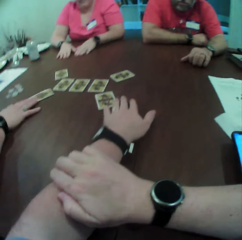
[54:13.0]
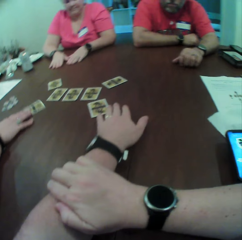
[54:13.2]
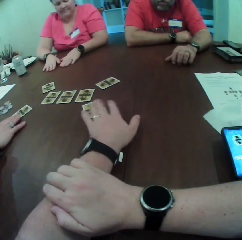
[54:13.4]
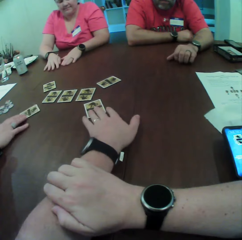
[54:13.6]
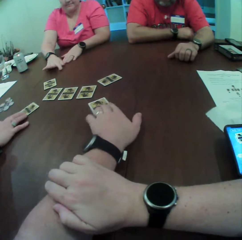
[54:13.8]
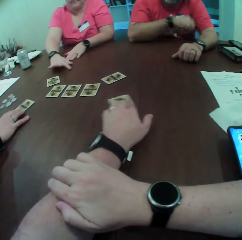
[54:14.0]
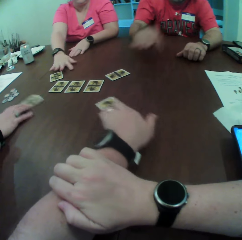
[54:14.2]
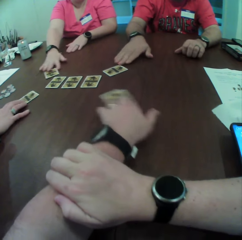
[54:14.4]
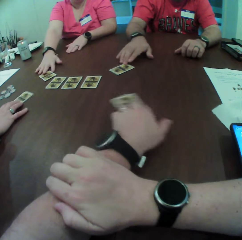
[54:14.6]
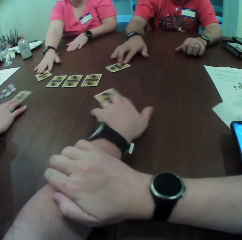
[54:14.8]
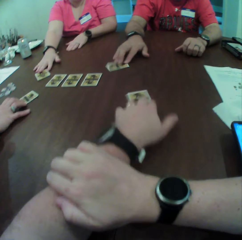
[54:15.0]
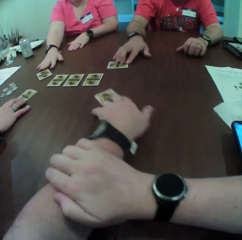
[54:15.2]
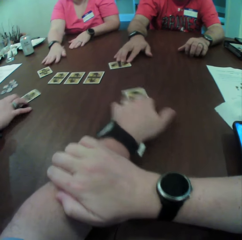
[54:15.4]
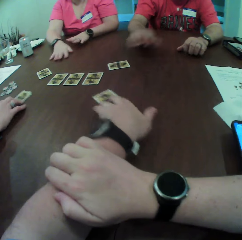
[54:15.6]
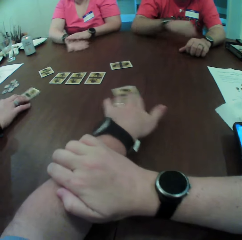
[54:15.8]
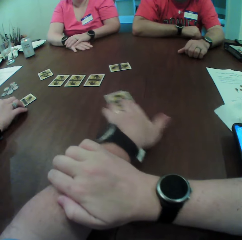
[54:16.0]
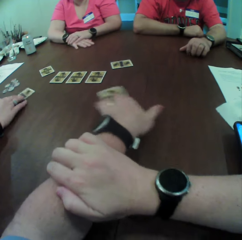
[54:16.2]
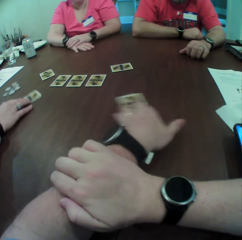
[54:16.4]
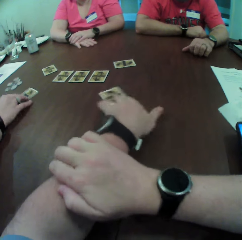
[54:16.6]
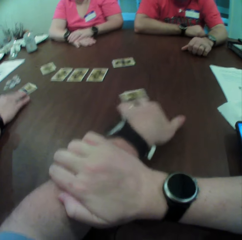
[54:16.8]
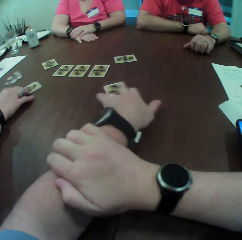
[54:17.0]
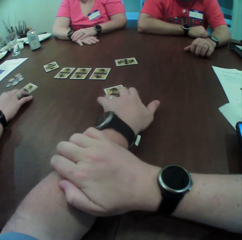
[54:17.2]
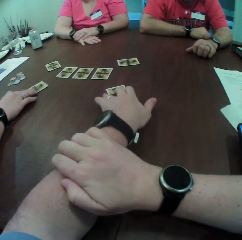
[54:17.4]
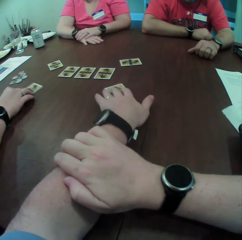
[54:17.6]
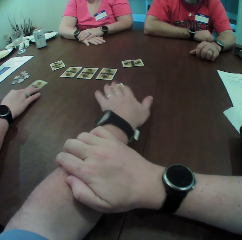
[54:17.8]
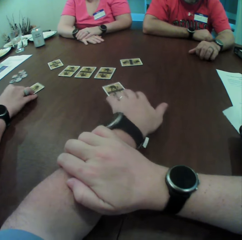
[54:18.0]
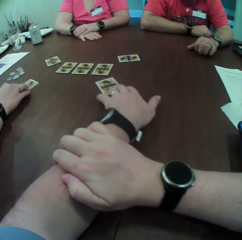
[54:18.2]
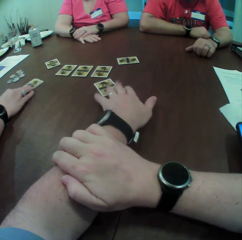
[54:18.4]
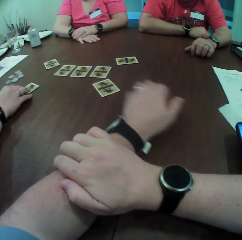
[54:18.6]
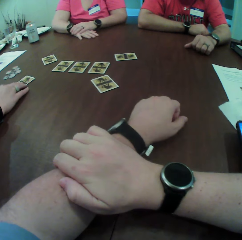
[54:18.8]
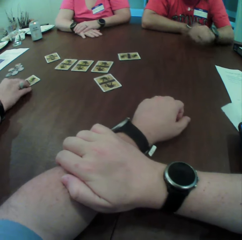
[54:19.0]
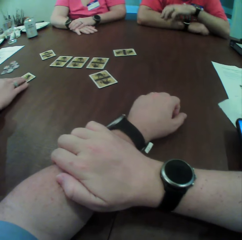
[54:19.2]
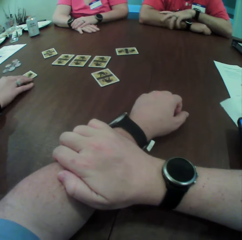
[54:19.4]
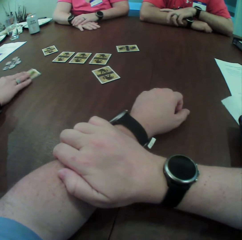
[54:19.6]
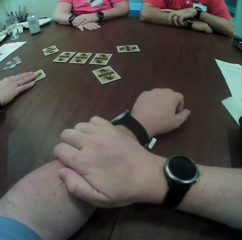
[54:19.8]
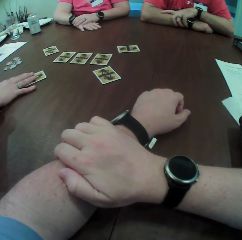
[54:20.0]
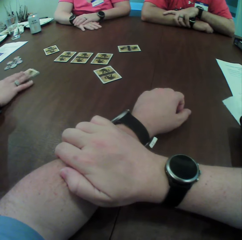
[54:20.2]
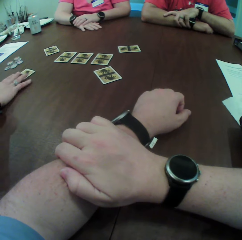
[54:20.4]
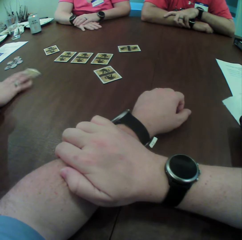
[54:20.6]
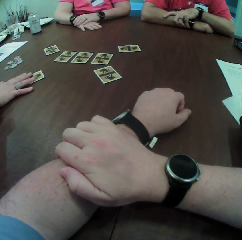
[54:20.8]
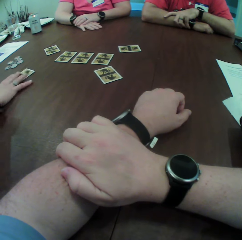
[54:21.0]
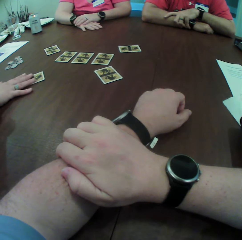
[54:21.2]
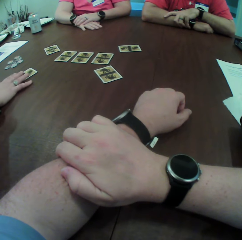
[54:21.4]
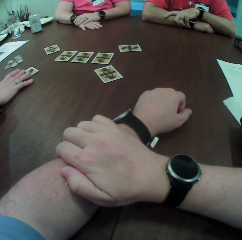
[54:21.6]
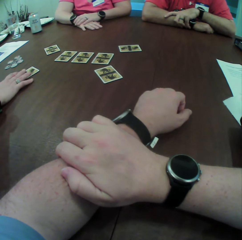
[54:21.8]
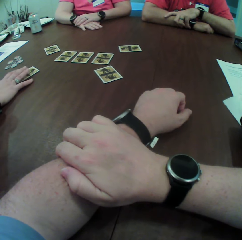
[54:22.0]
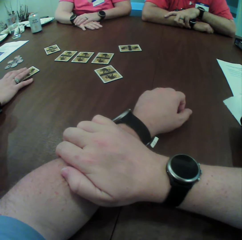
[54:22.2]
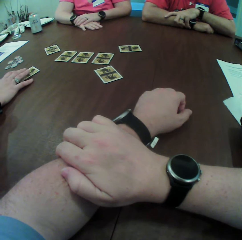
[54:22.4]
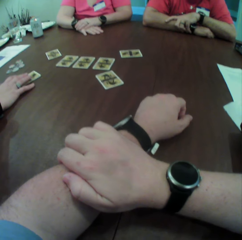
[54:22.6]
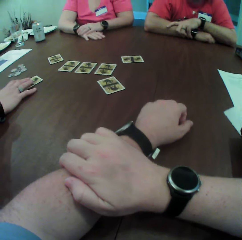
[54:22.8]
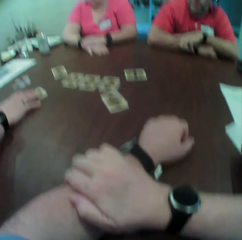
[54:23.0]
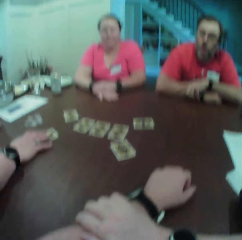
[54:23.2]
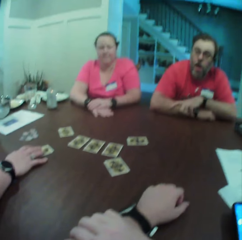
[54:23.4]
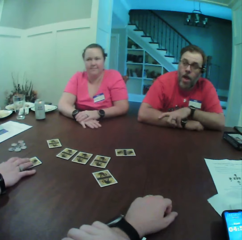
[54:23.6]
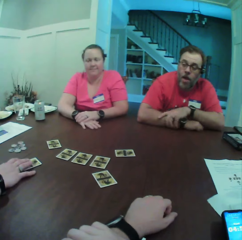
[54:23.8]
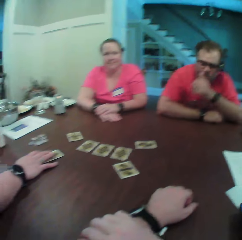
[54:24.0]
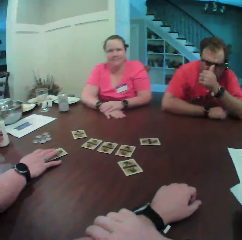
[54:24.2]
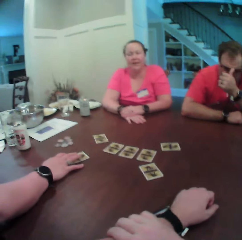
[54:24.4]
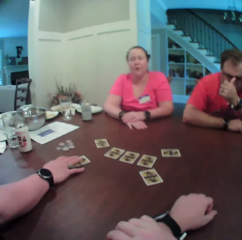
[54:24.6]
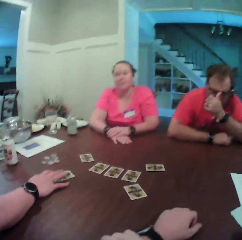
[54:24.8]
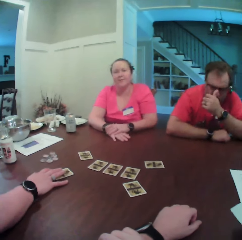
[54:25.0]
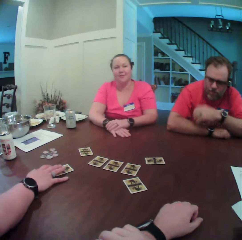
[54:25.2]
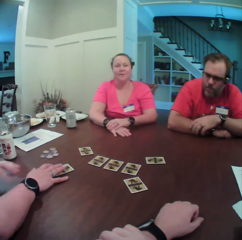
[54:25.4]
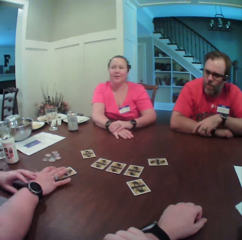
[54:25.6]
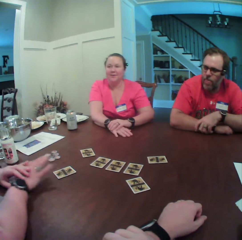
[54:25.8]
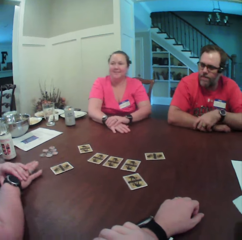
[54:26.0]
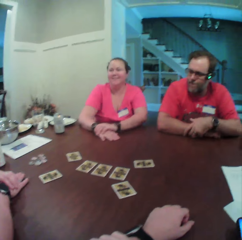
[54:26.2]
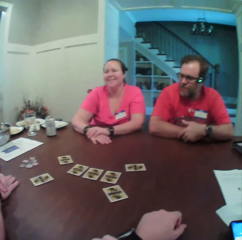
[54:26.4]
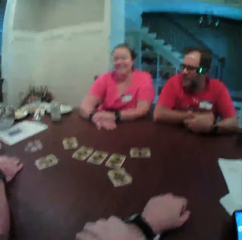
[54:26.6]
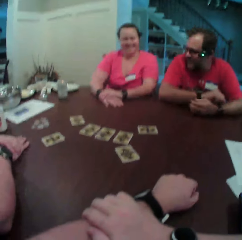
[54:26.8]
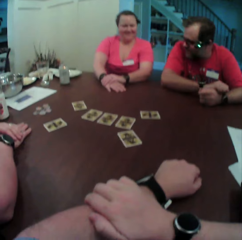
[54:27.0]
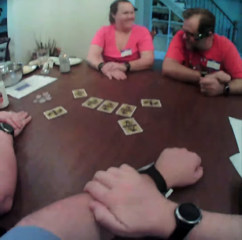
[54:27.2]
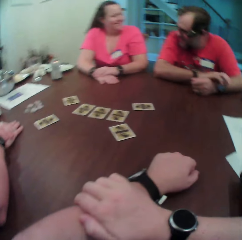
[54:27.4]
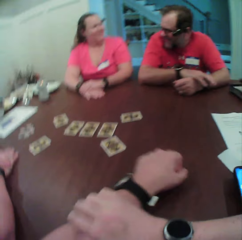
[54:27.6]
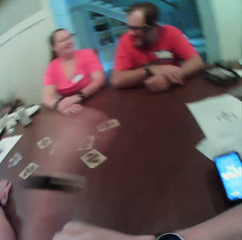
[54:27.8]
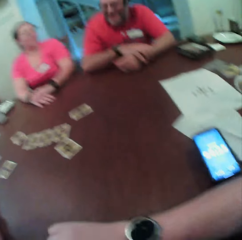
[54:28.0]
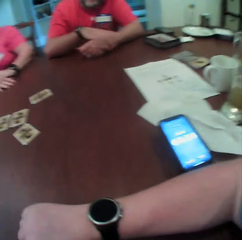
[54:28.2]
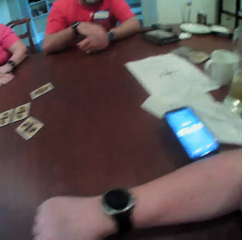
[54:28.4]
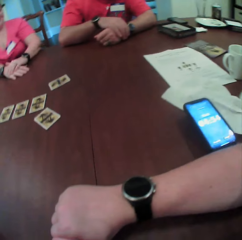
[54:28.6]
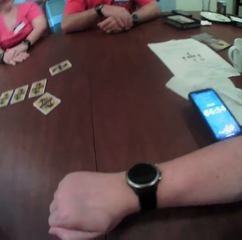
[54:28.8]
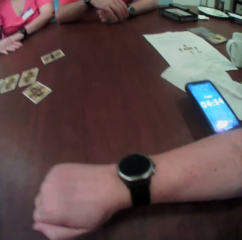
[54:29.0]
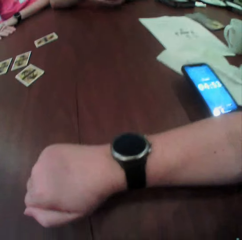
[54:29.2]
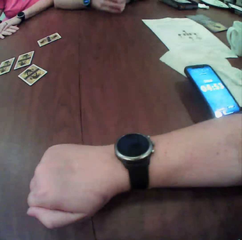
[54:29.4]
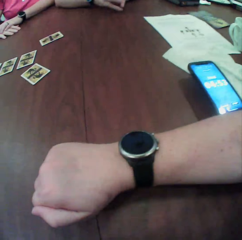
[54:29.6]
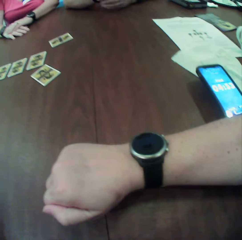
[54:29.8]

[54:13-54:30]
The camera wearer places his left hand on the card on the table. He rotates the card on the table. A man places his right hand on the card on the table. A woman places her right hand on the card on the table. The camera wearer drags the card on the table with his left hand. The man drags the card on the table with his right hand. Another woman drags the card on the table with her right hand. The first woman drags the card on the table with her right hand. A third woman removes her right hand from the card. Another man removes his right hand from the card. The camera wearer removes his left hand from the card. He stares at the play cards. The other man places his left hand on his right hand on the table. The camera wearer stares at the other man. The other man touches his glasses with his left hand. The other man places his left hand on his right hand on the table. A lady converses with the camera wearer. A fourth woman places her left hand on the table. The fourth woman removes her right hand from the card on the table. The camera wearer stares at his wrist watch.

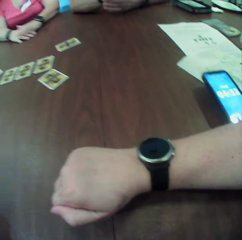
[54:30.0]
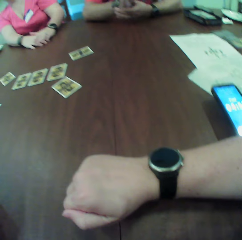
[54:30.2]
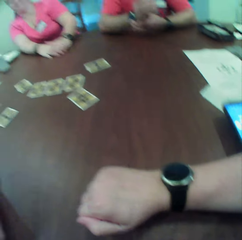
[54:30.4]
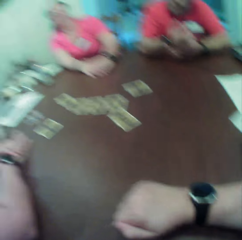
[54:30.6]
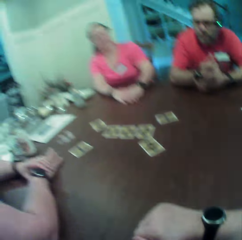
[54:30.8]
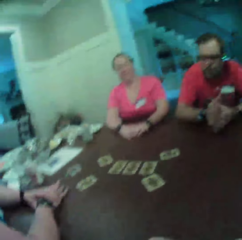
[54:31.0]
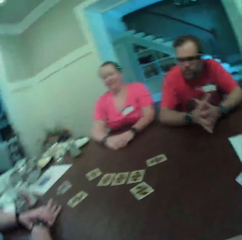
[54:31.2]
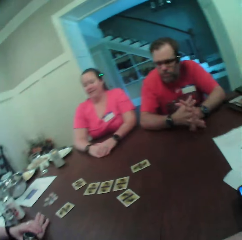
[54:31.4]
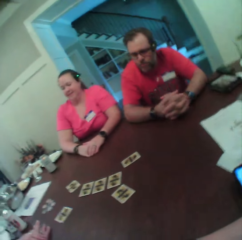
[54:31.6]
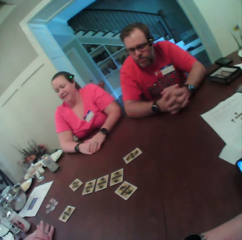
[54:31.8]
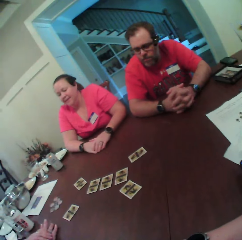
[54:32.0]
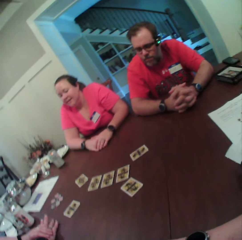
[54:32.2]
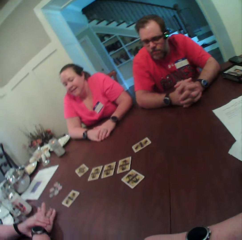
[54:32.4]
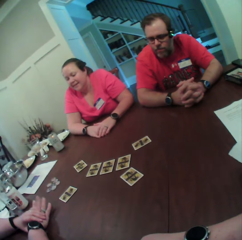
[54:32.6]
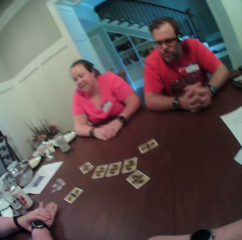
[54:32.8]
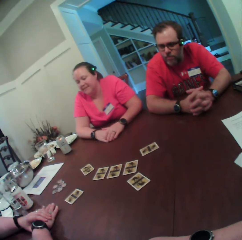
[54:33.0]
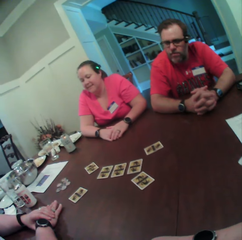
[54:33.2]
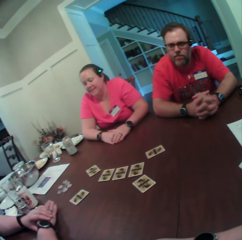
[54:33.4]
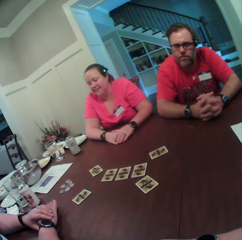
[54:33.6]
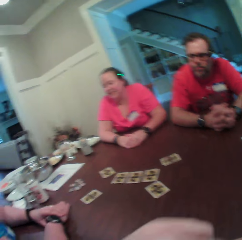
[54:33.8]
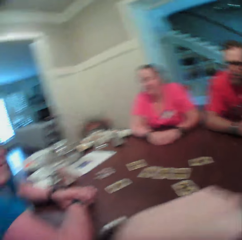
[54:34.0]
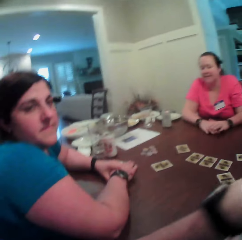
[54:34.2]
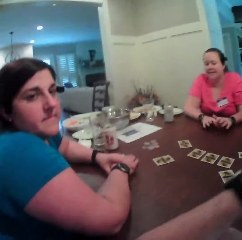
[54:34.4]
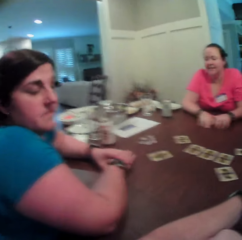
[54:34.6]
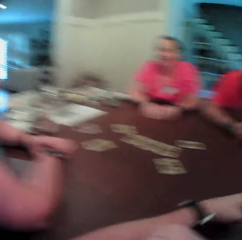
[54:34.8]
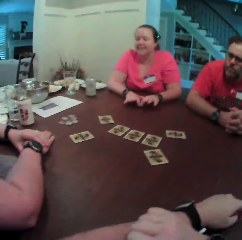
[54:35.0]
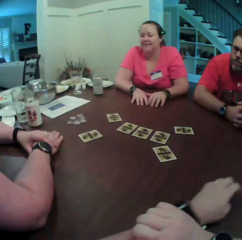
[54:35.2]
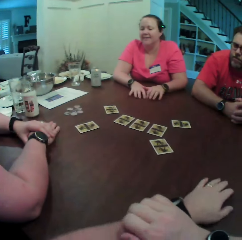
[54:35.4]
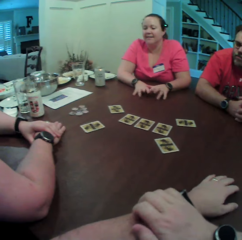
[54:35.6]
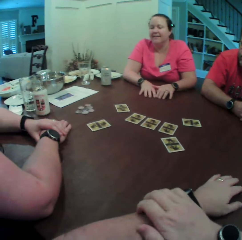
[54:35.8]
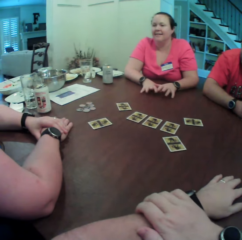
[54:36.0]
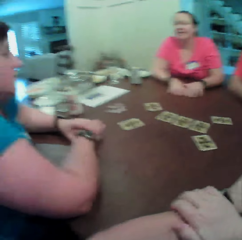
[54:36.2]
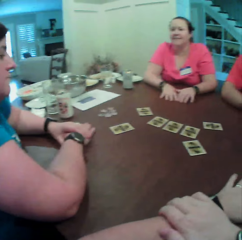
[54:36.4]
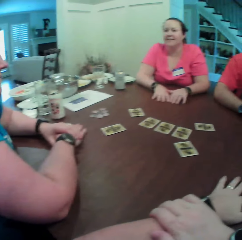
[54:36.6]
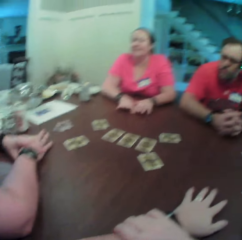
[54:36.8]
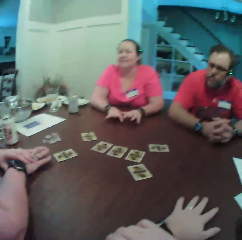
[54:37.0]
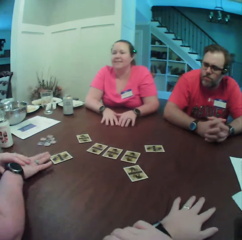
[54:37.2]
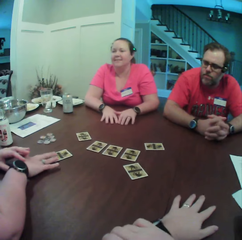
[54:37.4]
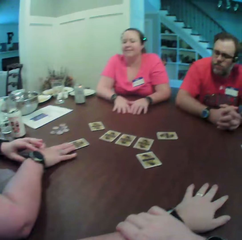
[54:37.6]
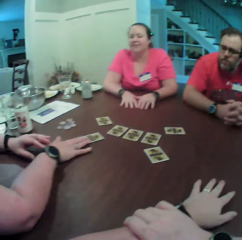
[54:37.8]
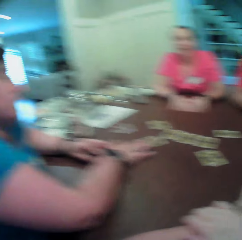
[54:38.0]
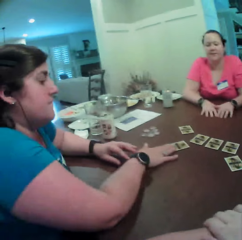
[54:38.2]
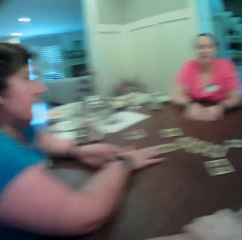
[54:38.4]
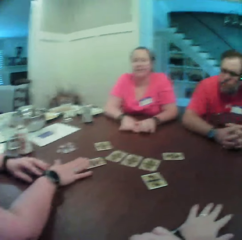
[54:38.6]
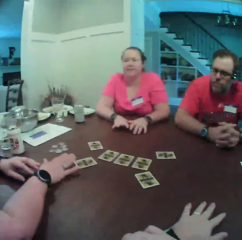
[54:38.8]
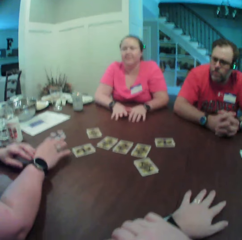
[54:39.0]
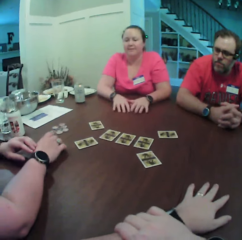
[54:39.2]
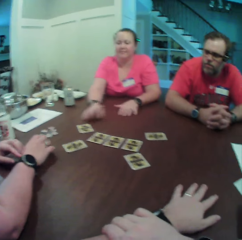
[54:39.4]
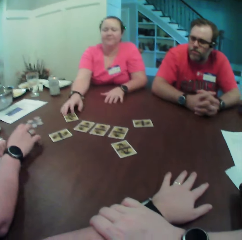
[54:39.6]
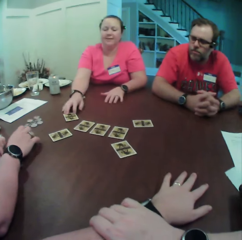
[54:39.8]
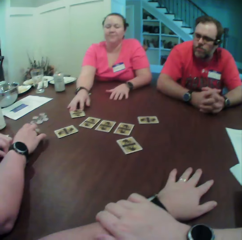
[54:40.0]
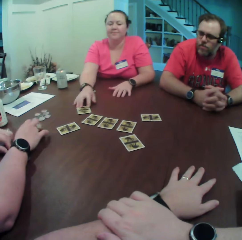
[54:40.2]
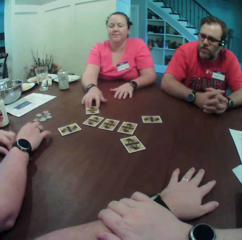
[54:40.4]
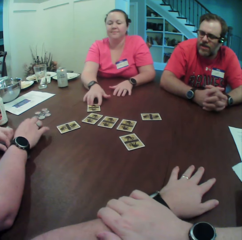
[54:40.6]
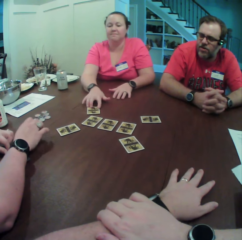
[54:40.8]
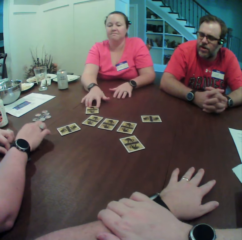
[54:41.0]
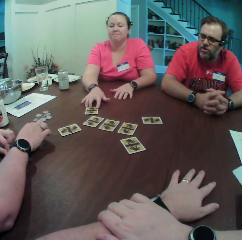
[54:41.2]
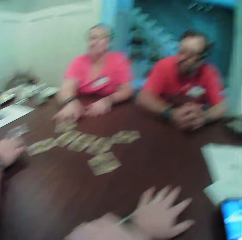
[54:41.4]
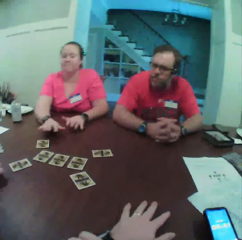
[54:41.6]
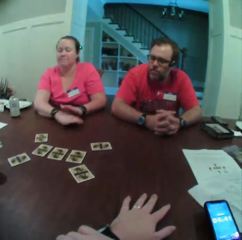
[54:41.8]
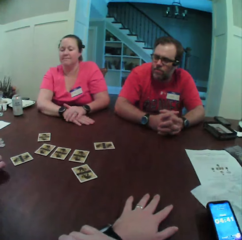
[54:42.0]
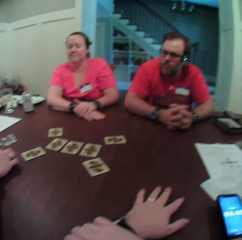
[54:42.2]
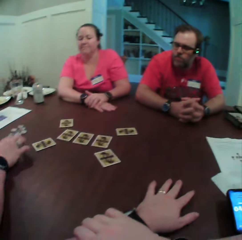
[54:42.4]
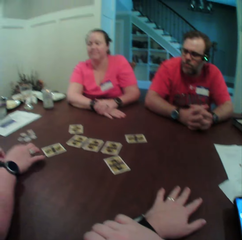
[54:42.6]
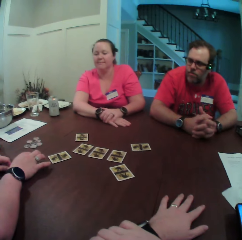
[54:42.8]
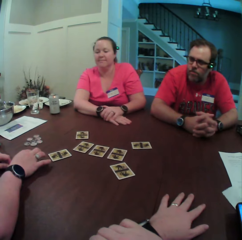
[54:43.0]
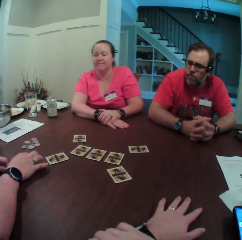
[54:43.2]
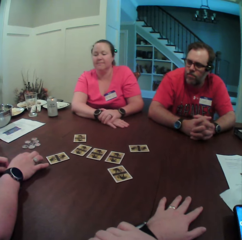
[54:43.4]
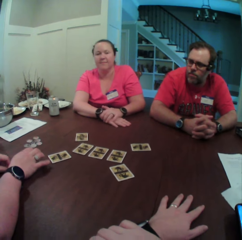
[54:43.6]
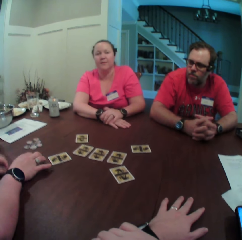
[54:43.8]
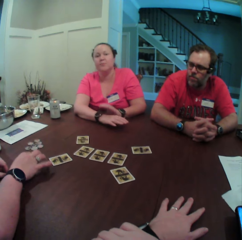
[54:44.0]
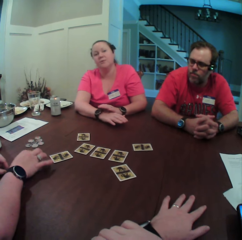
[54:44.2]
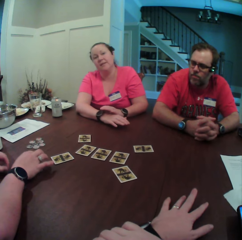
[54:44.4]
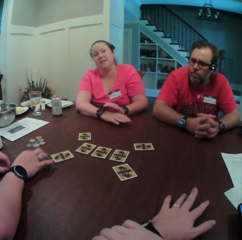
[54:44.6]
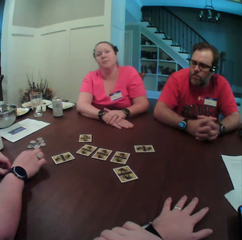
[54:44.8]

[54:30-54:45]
The camera wearer looks around the apartment. A woman taps the table with her right hand. The camera wearer turns towards the woman. Another woman taps the table with both hands. The camera wearer turns towards a man and the other woman. A lady converses with the other woman. The first woman pushes the card on the table forward with her right hand. The lady touches a play card on the table. The first woman taps the table with both hands. The other woman pushes the card on the table to the side with her right hand. The other woman removes her right hand from the card on the table. The lady converses with the camera wearer.
